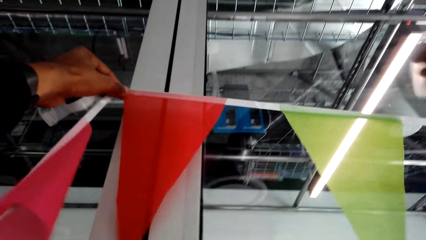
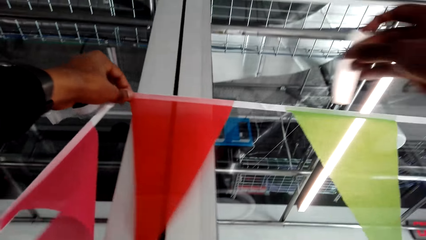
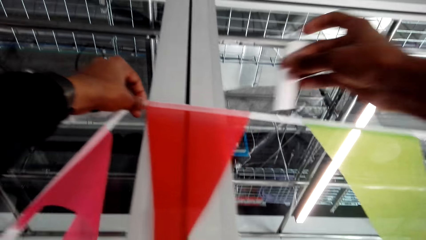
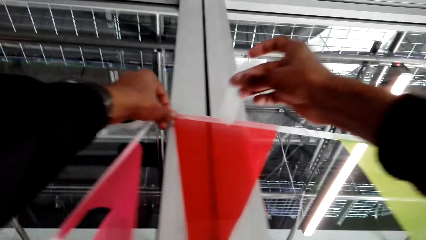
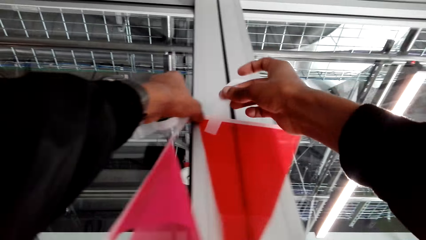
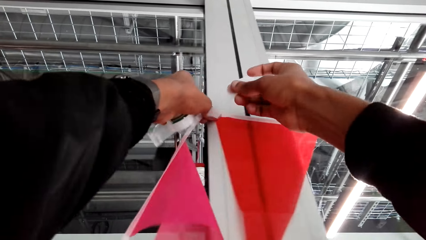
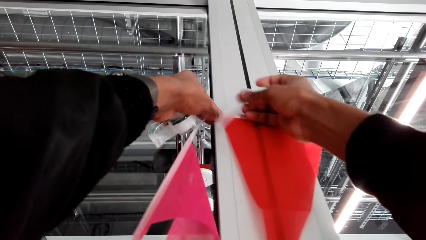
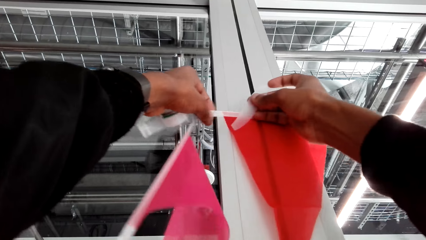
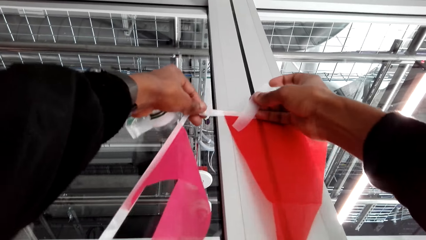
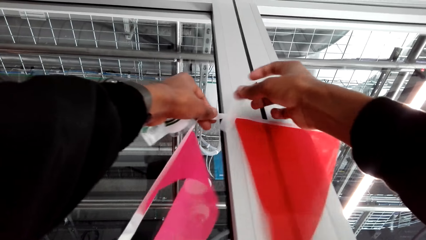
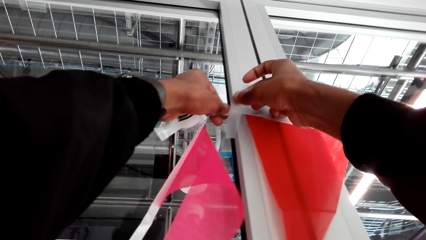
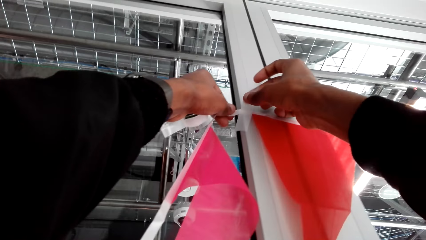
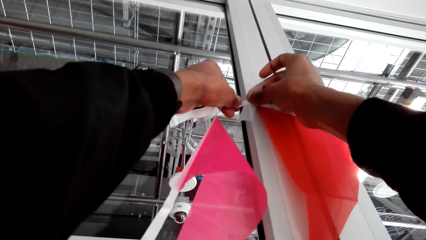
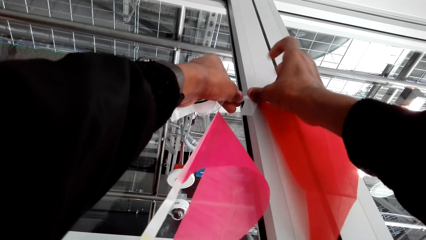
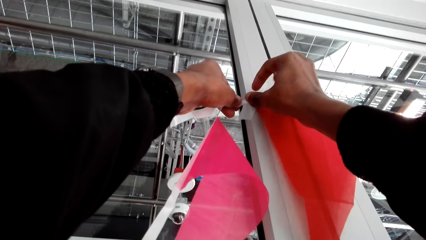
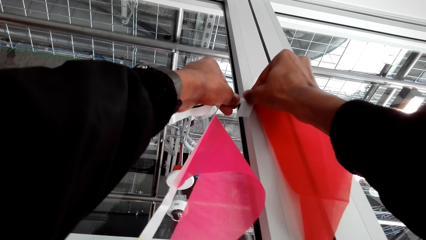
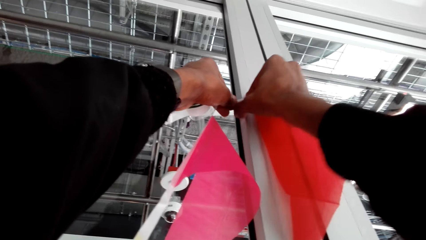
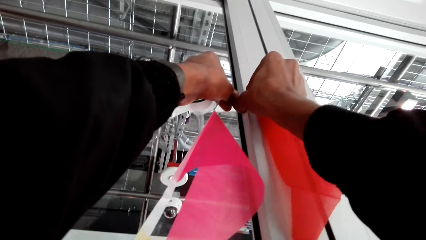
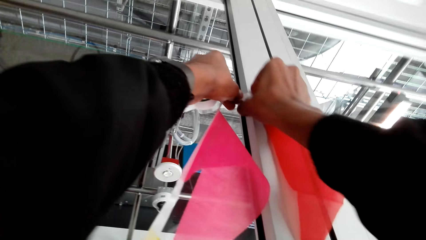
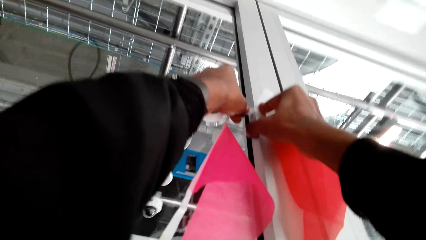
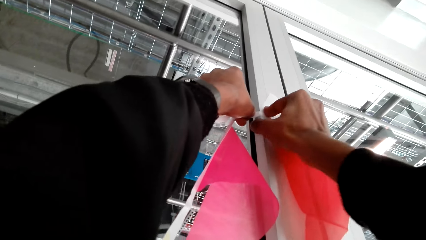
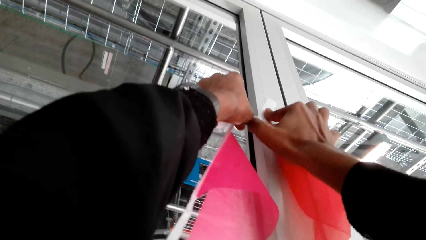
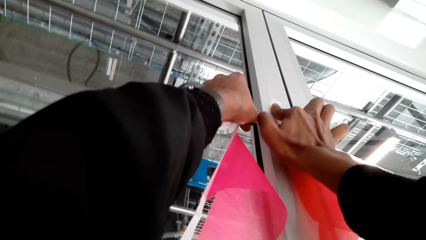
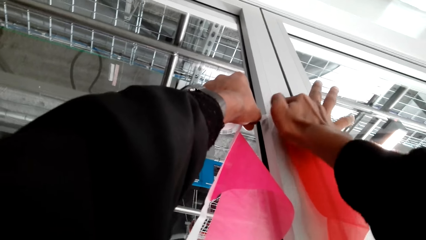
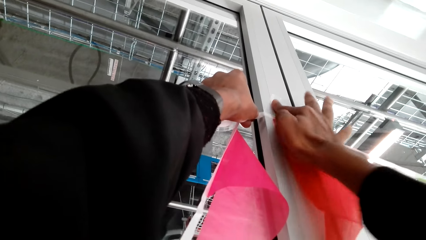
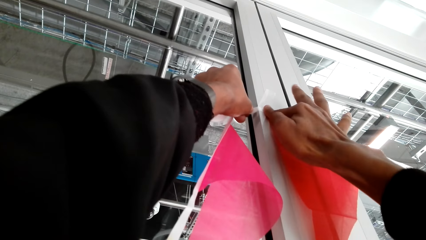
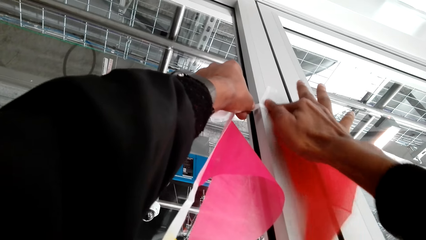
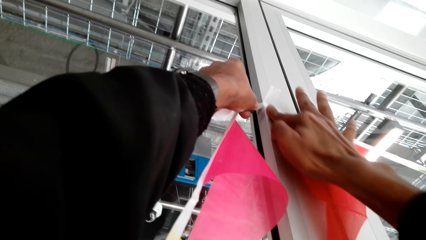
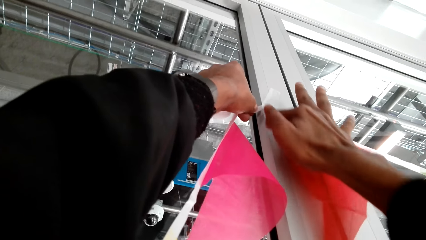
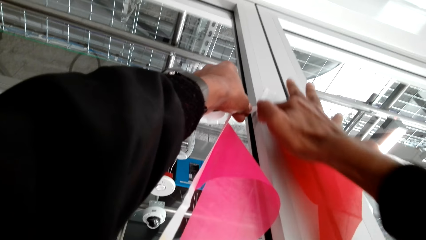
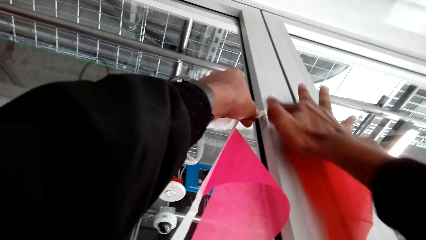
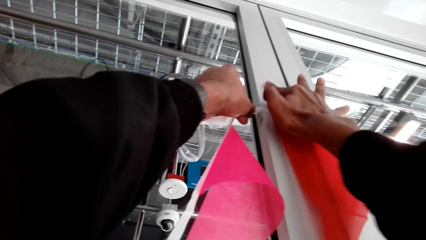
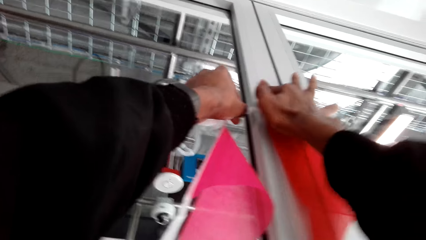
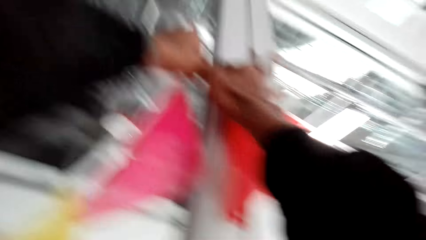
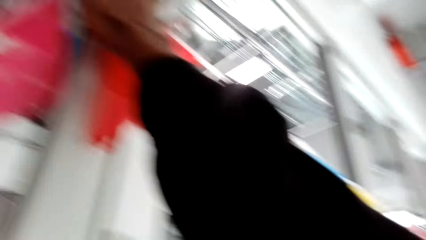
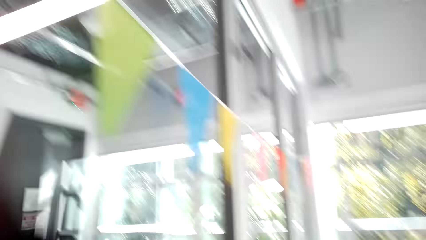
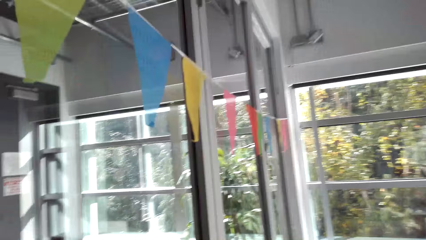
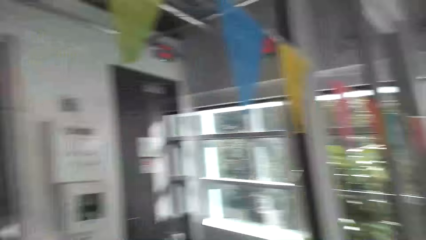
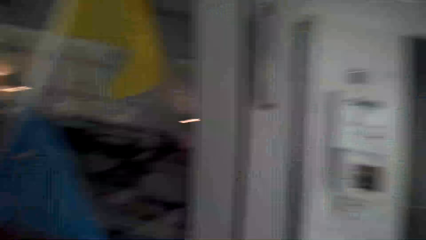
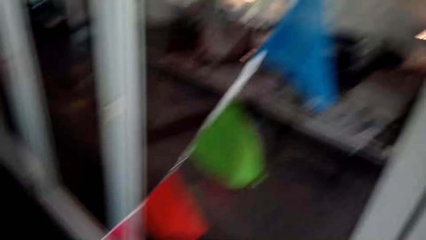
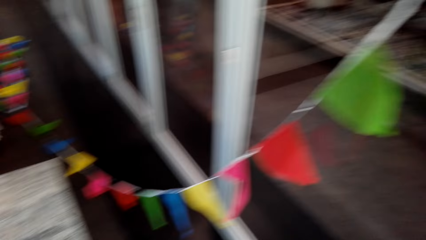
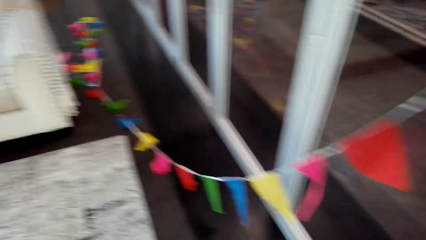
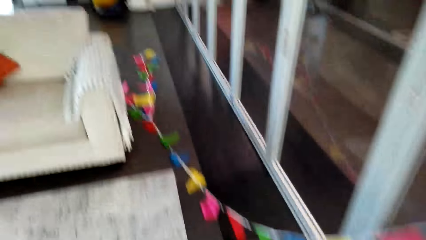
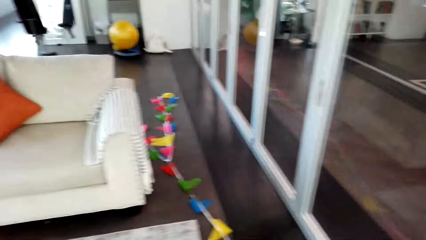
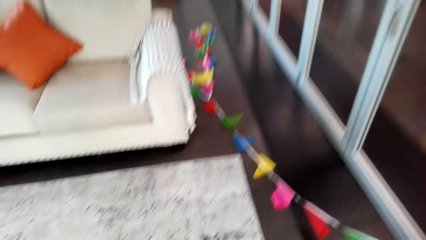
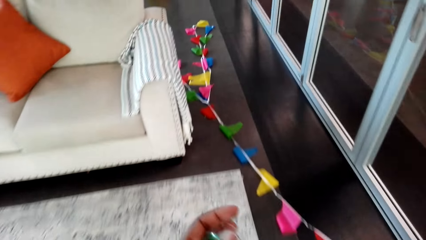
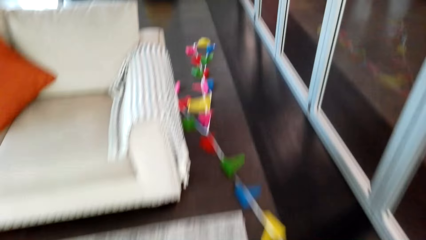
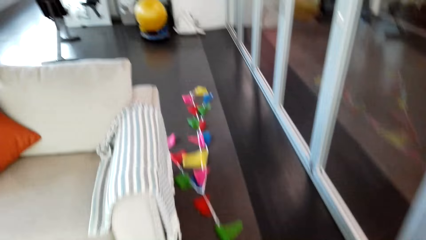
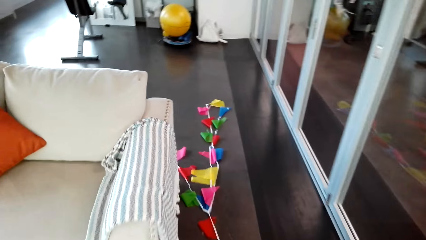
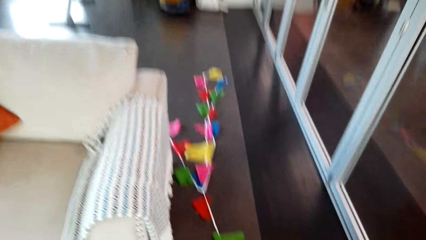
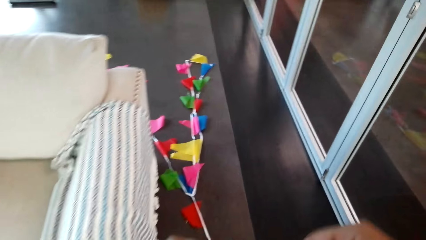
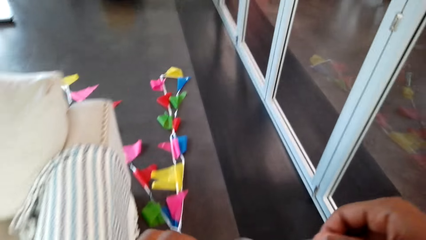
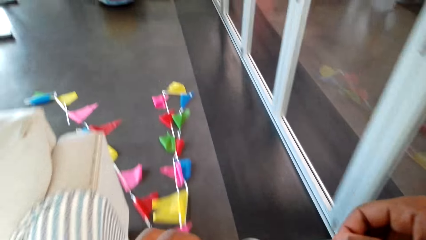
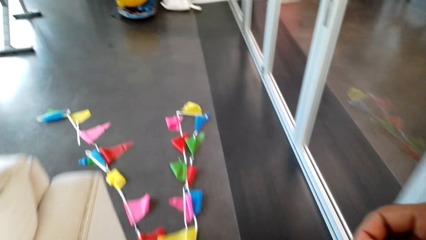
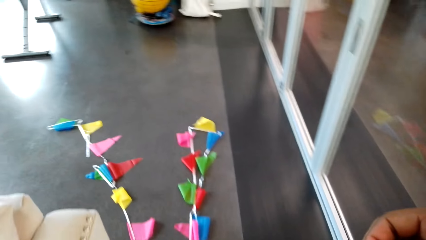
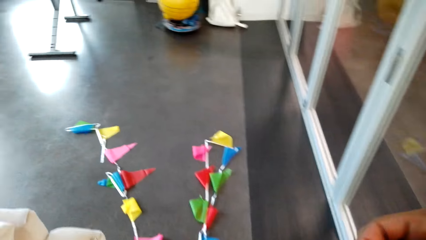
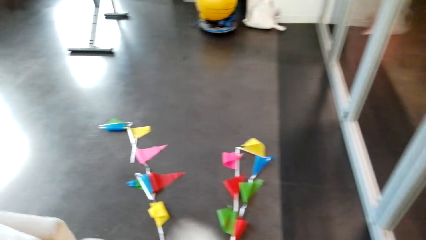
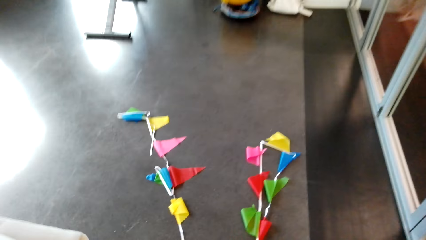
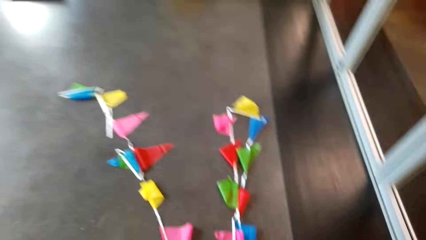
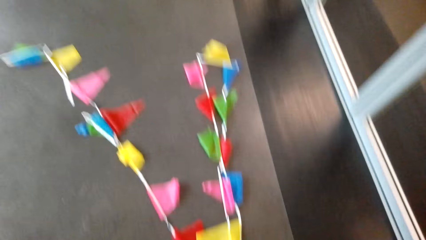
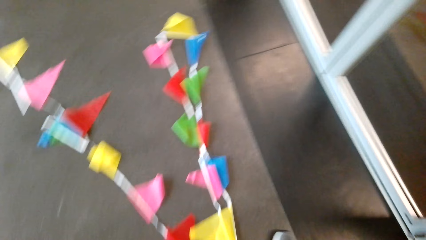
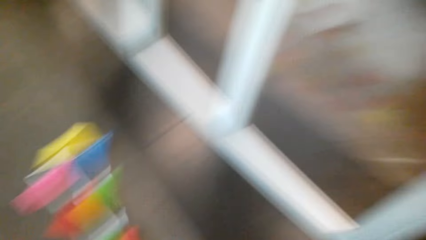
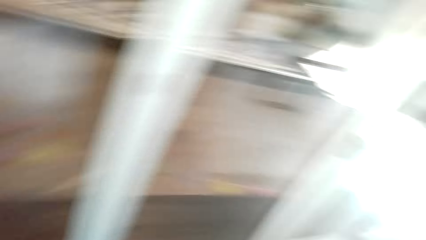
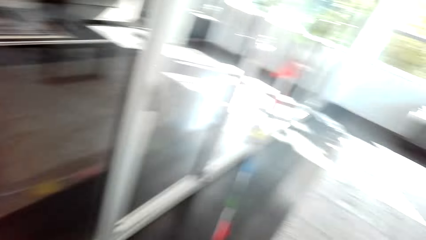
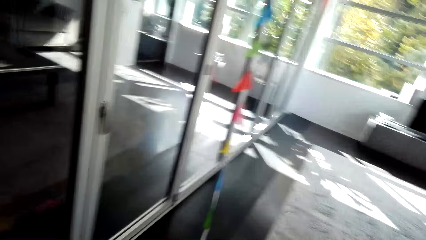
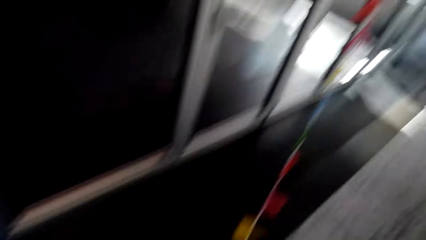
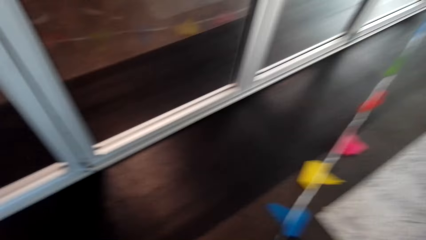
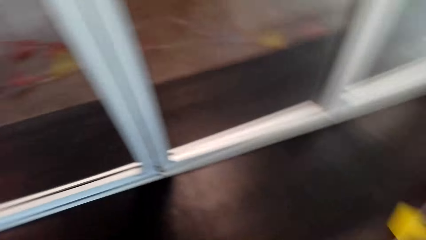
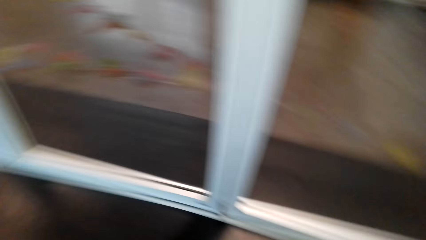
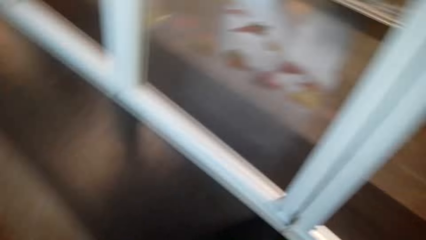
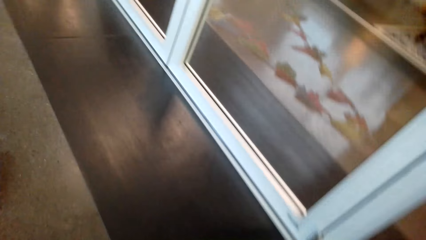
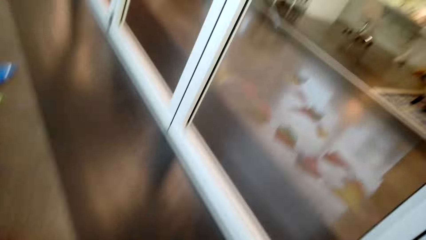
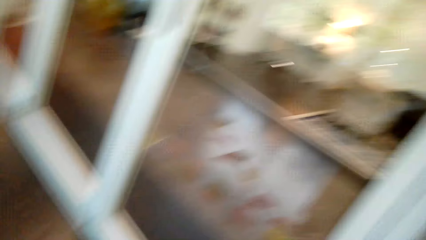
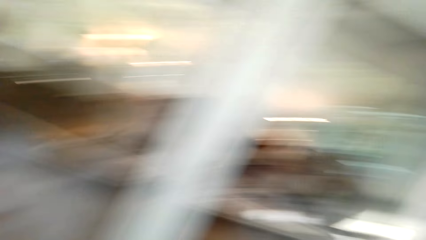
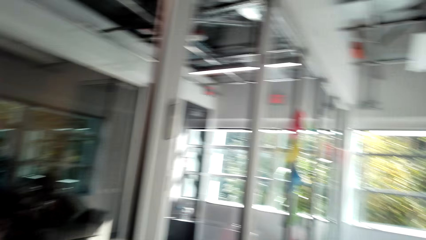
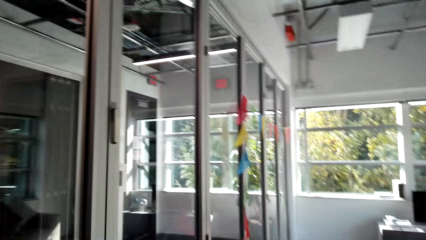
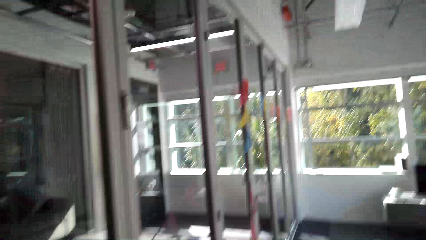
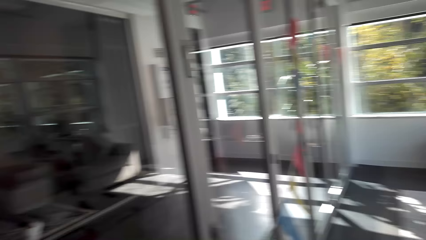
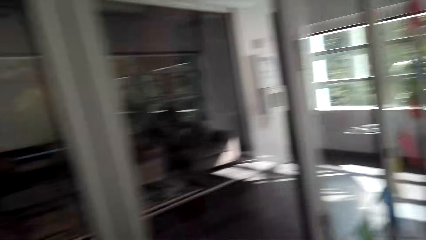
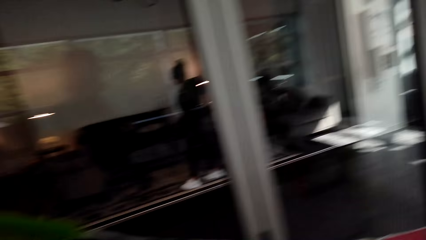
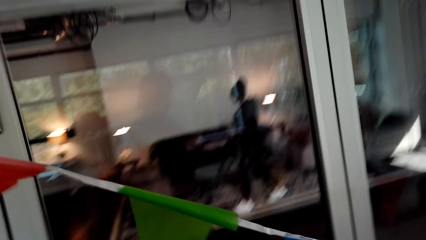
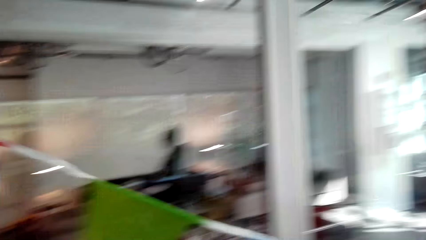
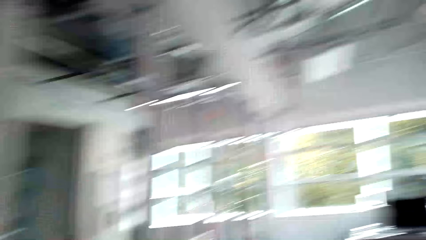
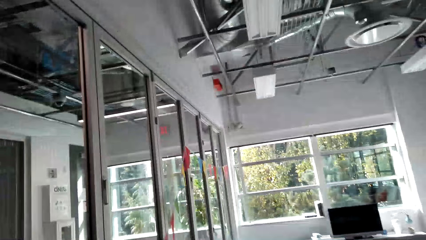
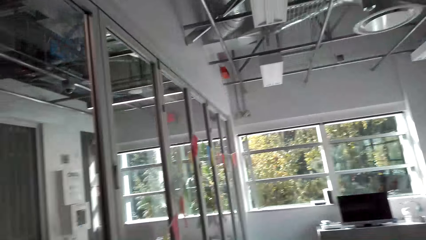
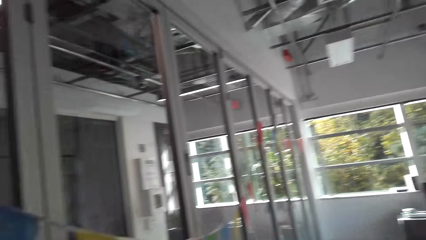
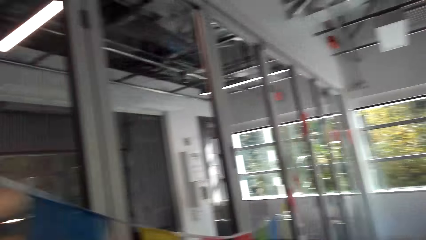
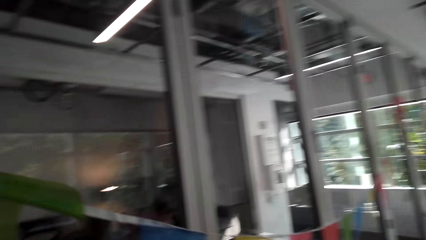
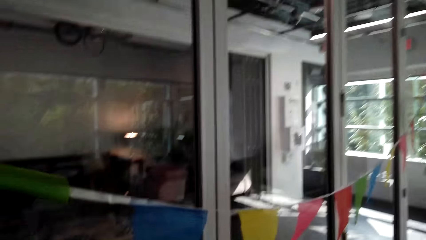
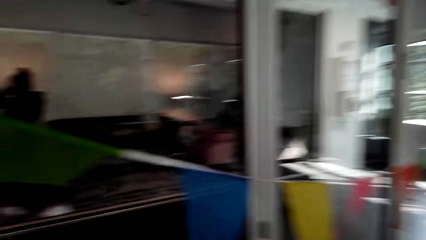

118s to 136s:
The camera wearer sticks the decoration on the wall with the sellotape. They look around. They cut the sellotape. They walk around. They move the decorations.
